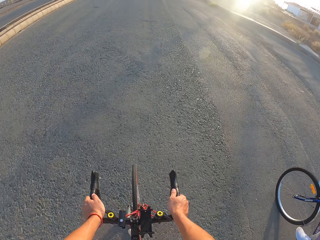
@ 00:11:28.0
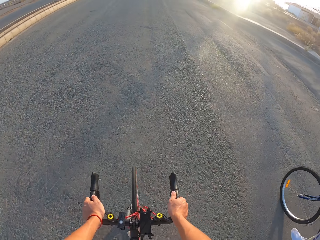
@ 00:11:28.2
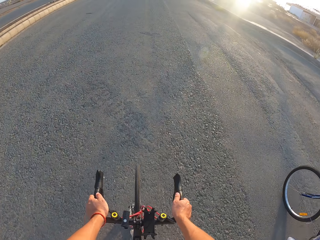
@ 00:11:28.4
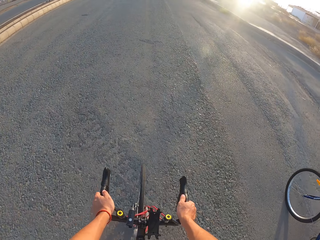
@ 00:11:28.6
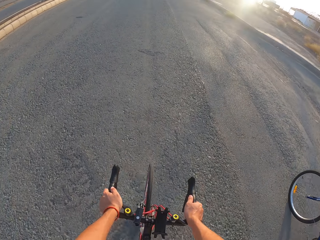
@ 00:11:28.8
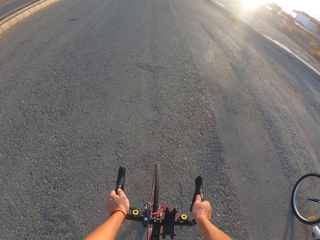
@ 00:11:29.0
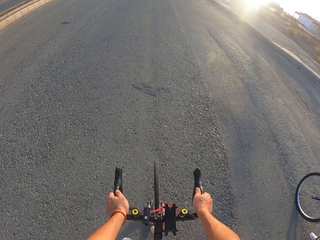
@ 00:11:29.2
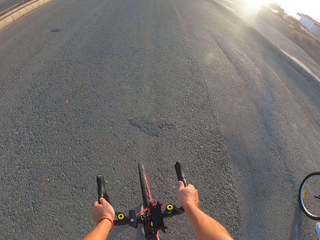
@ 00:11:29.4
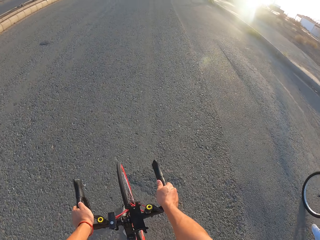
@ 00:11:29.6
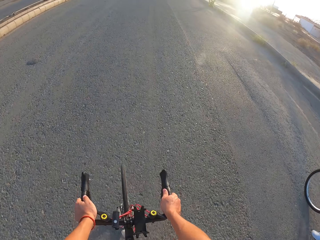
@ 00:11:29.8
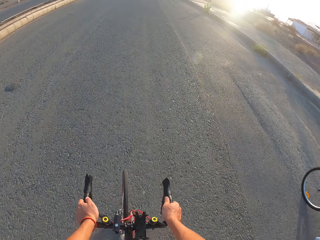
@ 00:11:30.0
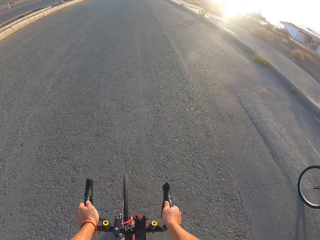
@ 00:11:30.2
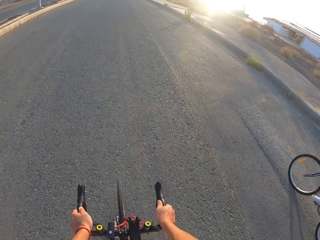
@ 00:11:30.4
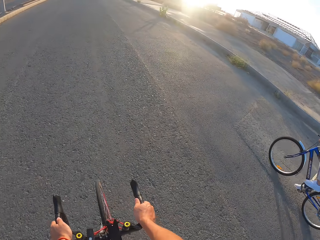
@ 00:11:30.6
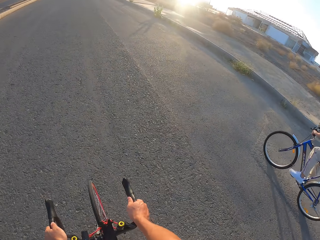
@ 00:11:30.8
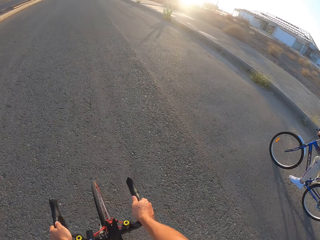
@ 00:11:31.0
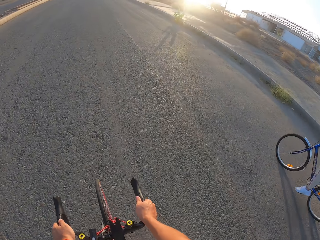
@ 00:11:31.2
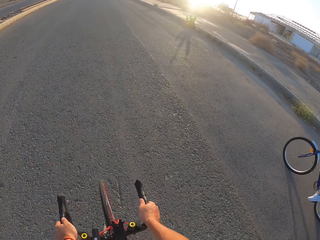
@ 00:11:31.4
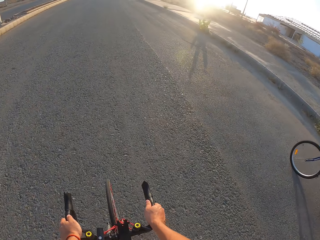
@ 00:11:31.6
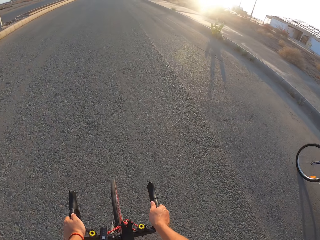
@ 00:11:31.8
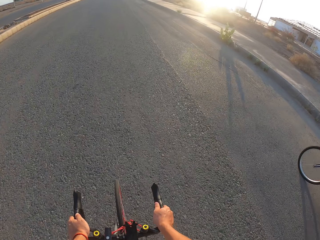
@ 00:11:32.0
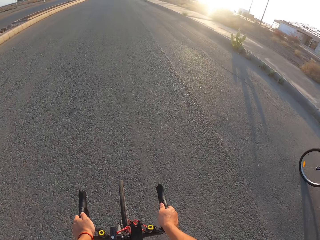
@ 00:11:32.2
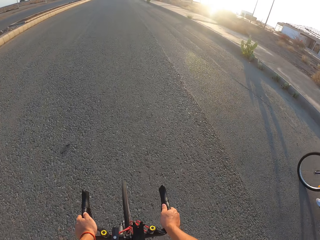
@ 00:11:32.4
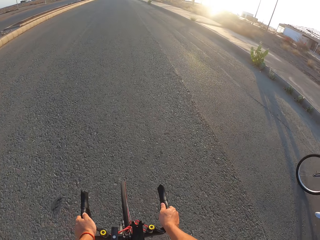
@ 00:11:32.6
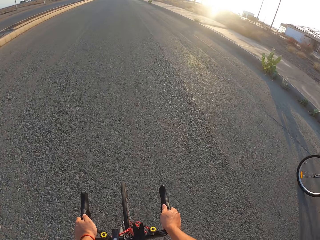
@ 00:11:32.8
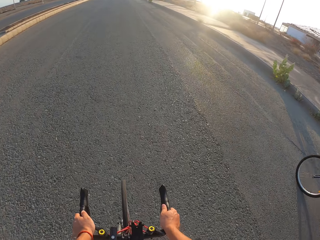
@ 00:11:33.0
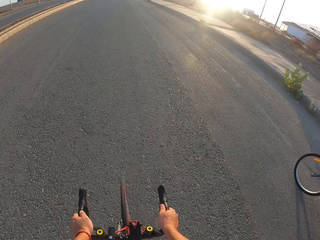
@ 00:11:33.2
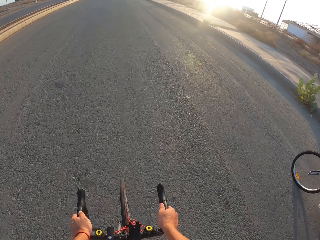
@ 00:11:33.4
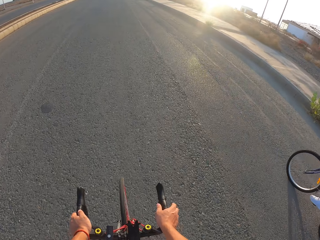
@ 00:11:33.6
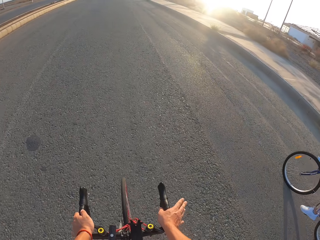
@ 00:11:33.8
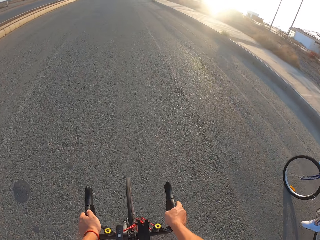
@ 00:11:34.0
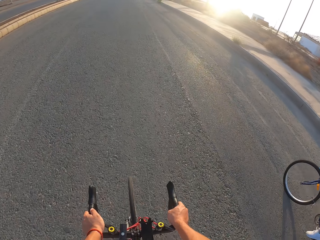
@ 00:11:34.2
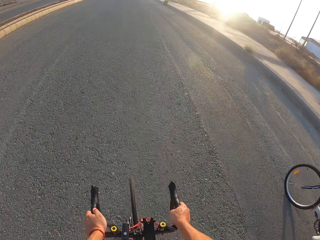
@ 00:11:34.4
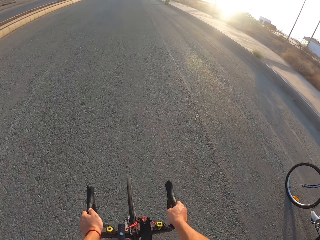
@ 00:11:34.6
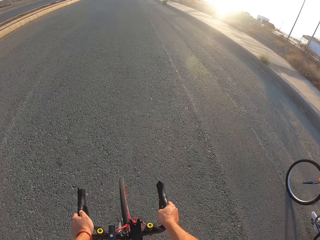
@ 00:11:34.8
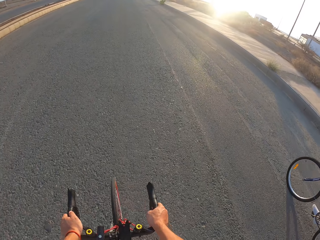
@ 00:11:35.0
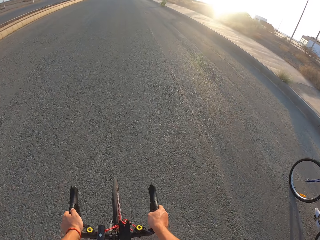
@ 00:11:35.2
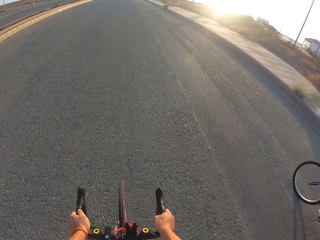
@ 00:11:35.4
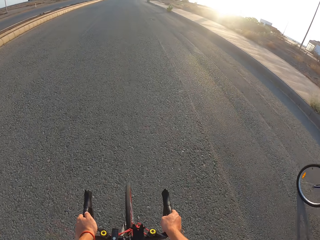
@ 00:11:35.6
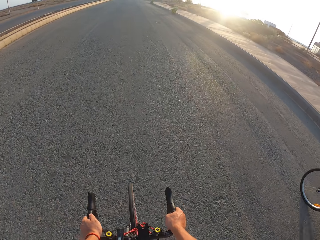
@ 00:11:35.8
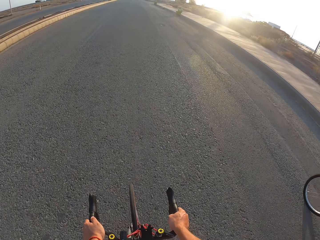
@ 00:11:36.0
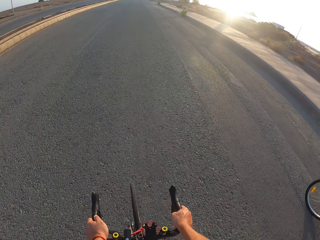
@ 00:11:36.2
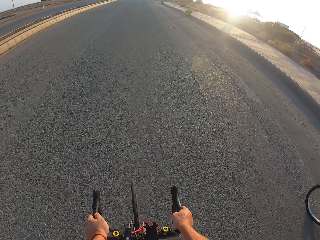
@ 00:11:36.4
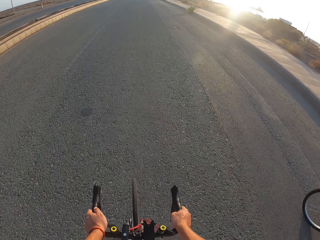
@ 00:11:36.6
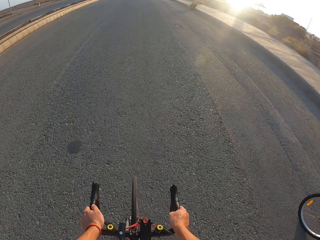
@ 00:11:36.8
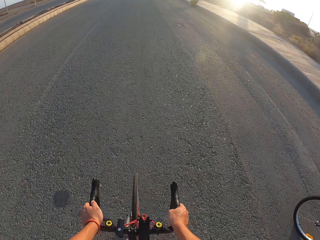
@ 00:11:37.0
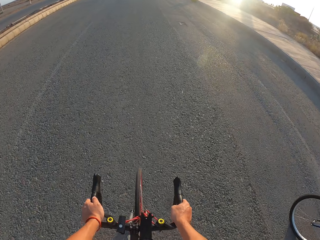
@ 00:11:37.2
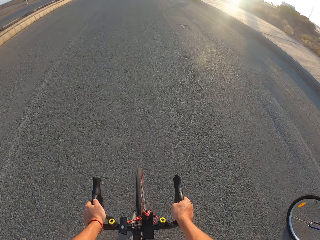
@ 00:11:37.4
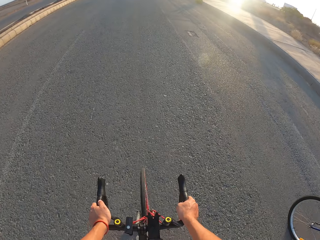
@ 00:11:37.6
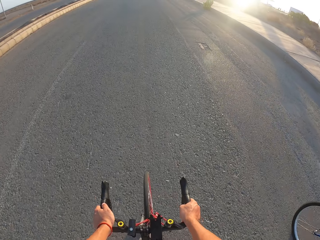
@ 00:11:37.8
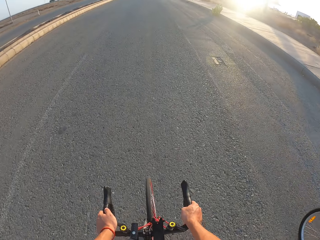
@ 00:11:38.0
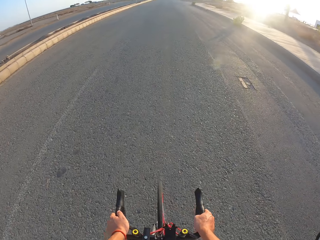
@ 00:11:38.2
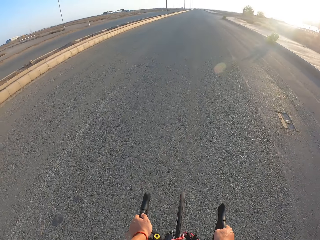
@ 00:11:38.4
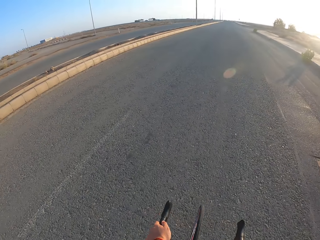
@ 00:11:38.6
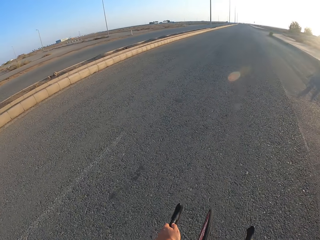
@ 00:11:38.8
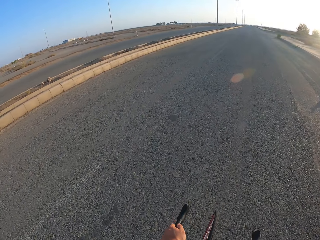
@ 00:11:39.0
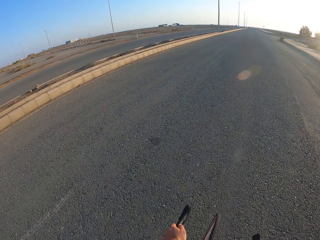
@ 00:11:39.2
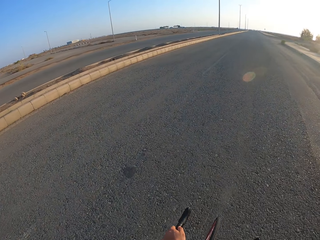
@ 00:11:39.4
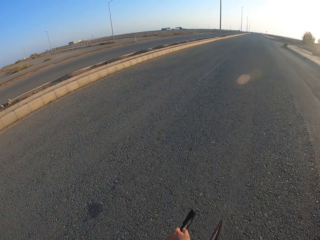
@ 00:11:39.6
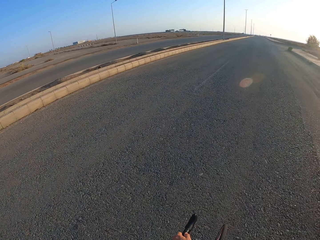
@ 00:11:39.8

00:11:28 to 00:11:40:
A man rides the bicycle. The camera wearer rides the bicycle.

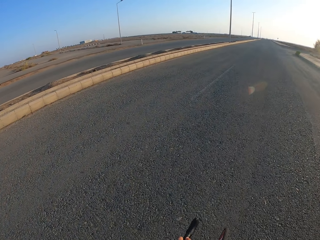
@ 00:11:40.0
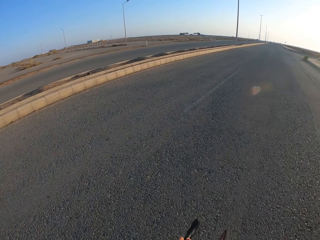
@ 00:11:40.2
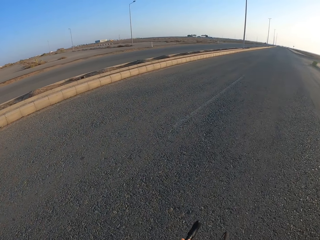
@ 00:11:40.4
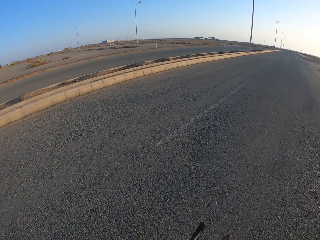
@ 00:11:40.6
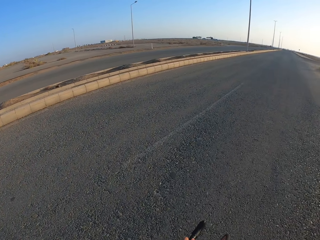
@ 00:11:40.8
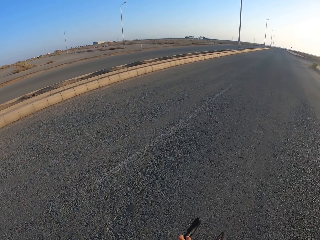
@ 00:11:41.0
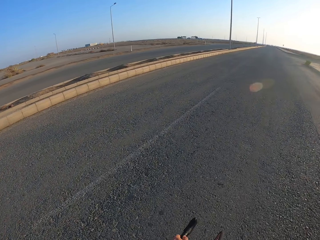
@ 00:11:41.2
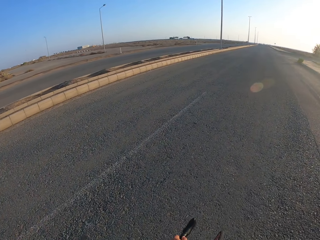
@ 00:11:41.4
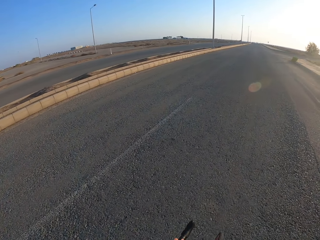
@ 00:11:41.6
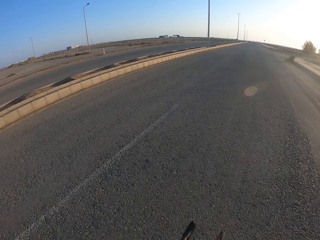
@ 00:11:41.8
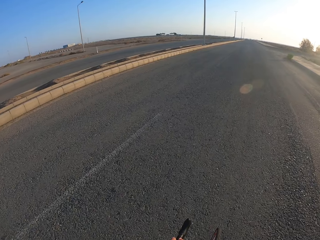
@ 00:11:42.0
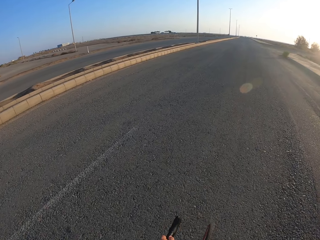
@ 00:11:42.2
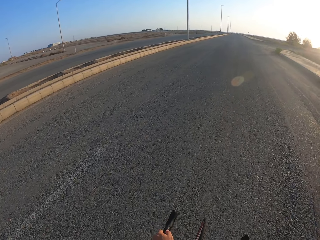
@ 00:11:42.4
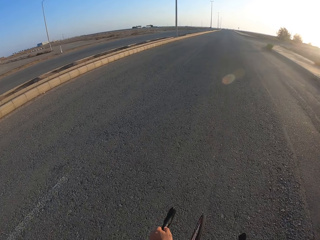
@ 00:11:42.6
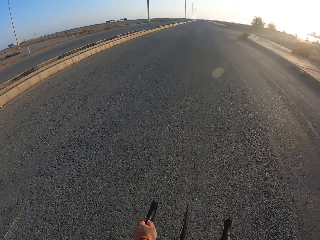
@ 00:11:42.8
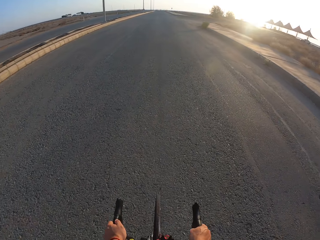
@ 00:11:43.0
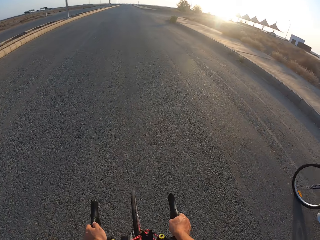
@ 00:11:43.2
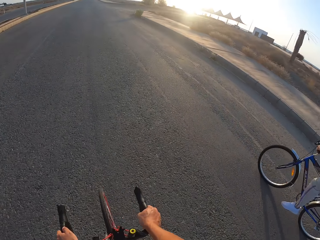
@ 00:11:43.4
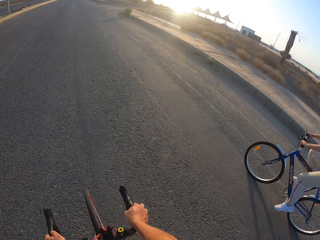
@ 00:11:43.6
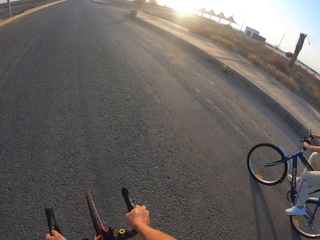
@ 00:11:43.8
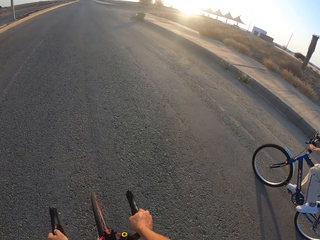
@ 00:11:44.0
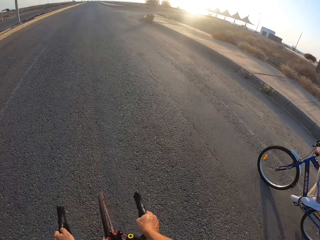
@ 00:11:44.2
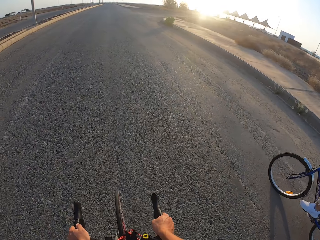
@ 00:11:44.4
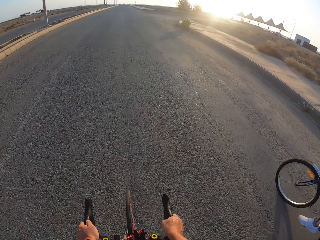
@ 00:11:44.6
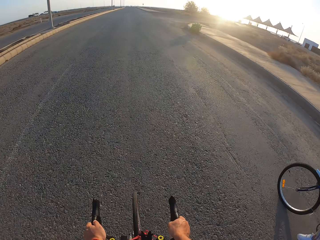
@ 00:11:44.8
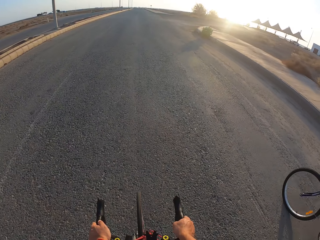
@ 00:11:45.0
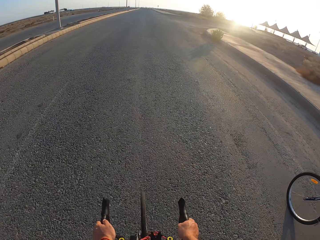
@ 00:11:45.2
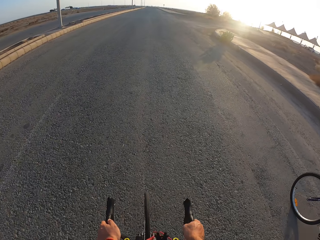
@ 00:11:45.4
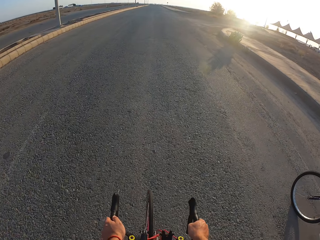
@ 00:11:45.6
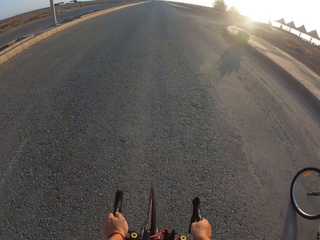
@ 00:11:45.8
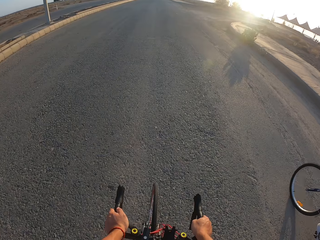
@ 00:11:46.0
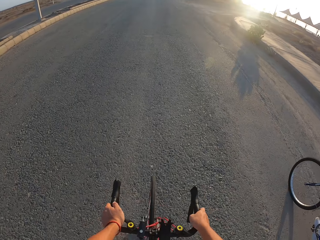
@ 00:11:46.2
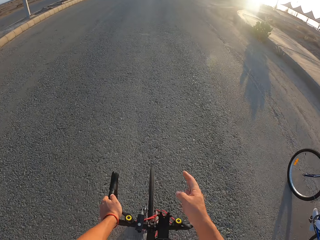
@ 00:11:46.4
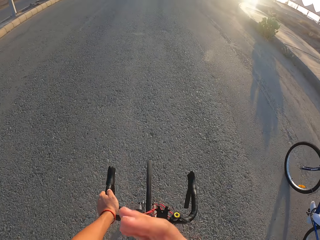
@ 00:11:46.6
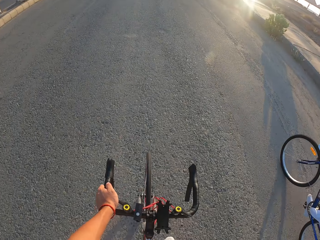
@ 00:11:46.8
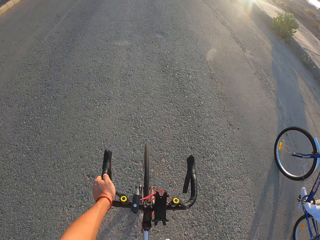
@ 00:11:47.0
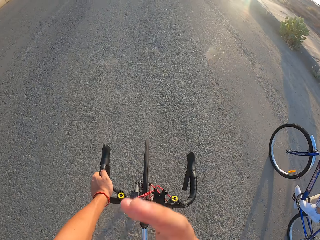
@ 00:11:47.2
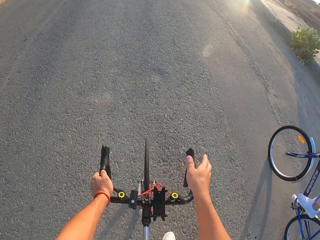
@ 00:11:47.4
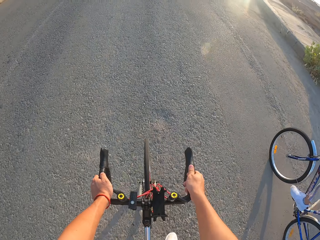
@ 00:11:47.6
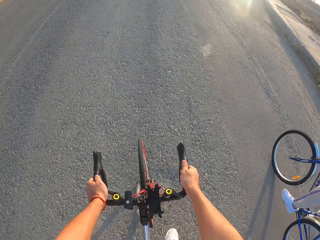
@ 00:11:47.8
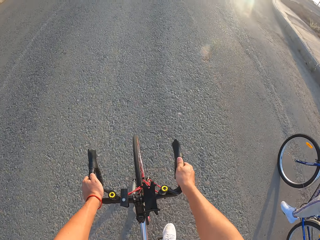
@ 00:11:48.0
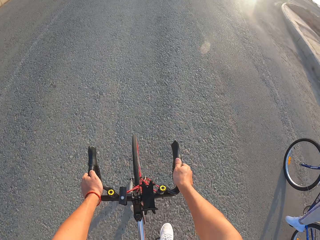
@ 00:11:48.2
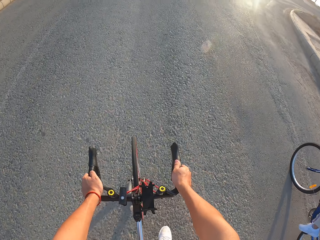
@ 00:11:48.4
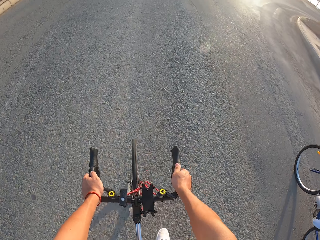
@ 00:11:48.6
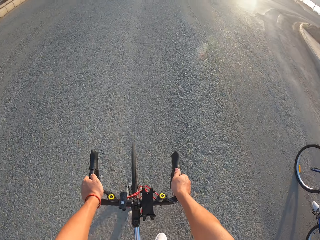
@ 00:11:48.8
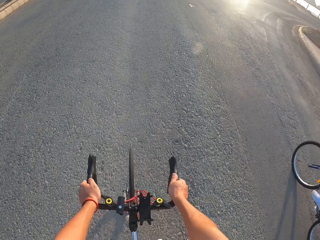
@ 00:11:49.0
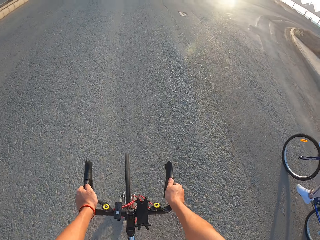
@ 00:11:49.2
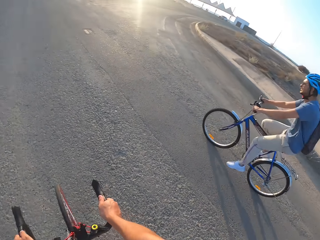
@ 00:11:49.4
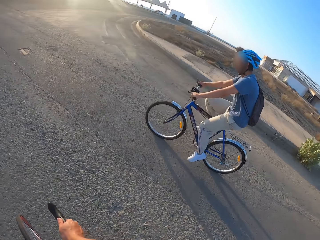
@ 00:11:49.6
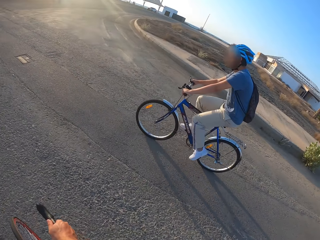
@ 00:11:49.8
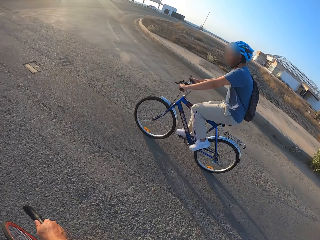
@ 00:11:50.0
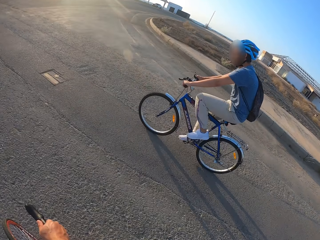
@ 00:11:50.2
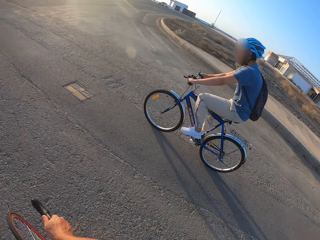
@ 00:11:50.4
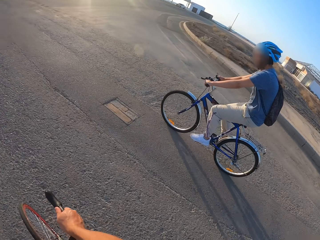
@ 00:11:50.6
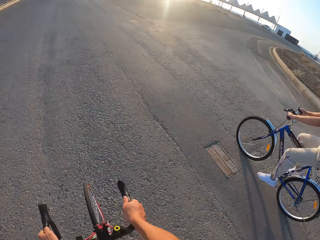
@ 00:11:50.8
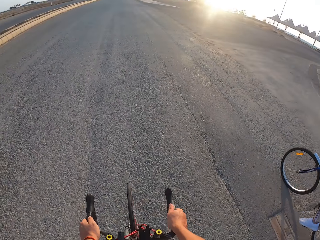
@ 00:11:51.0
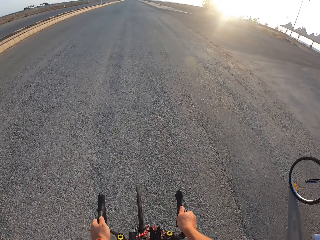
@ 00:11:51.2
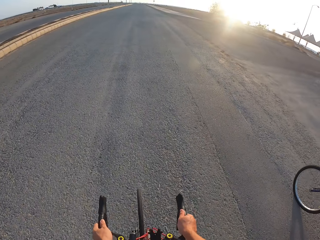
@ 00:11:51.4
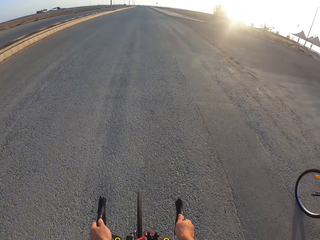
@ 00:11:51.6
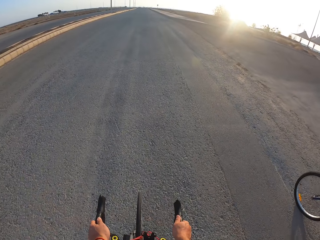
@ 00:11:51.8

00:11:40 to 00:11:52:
A man rides the bicycle. The camera wearer lifts the hand. They drive the bicycle. The man rides the bicycle.
